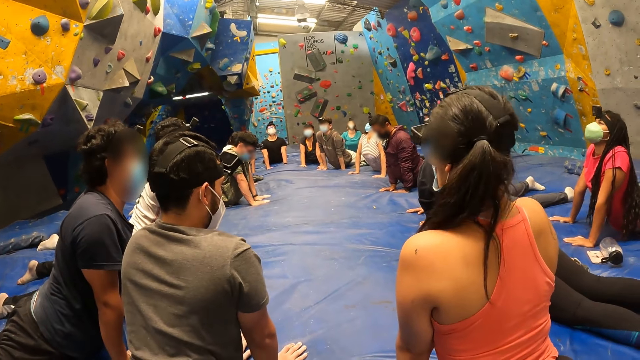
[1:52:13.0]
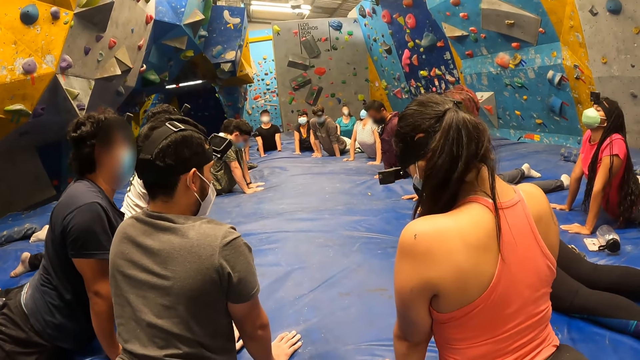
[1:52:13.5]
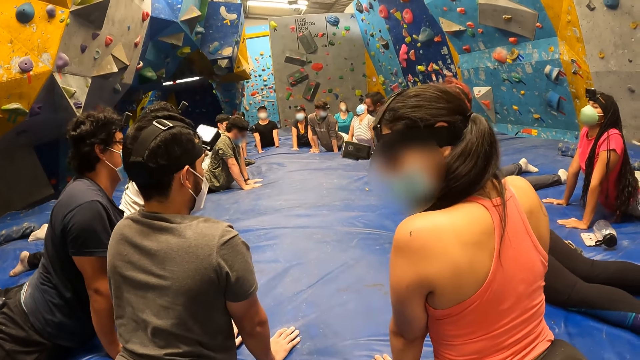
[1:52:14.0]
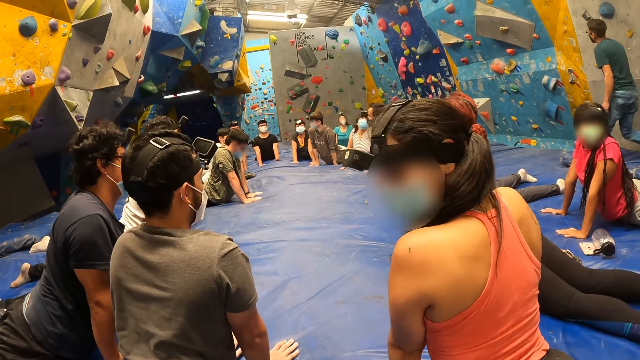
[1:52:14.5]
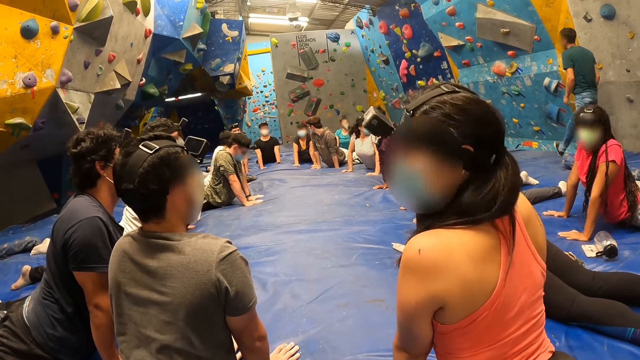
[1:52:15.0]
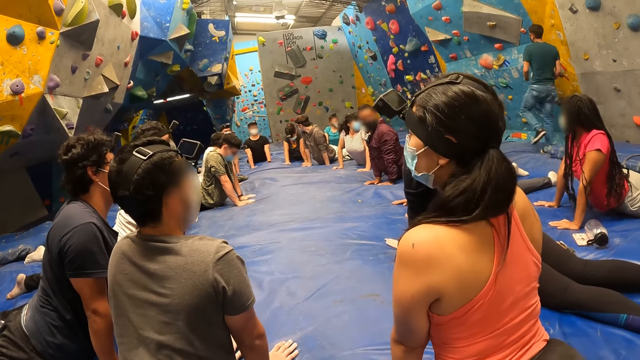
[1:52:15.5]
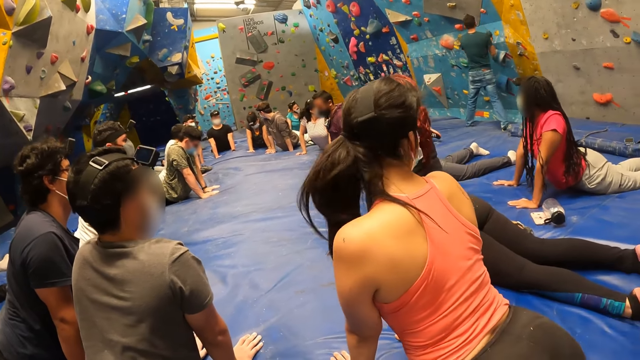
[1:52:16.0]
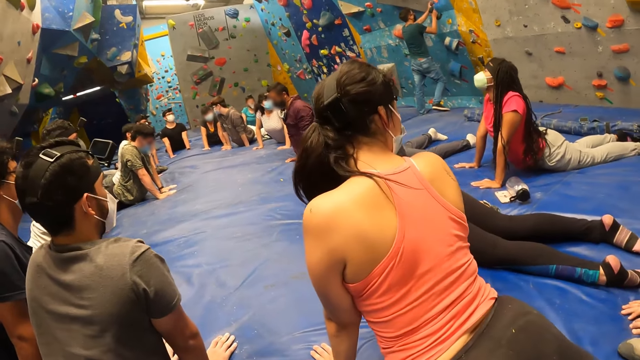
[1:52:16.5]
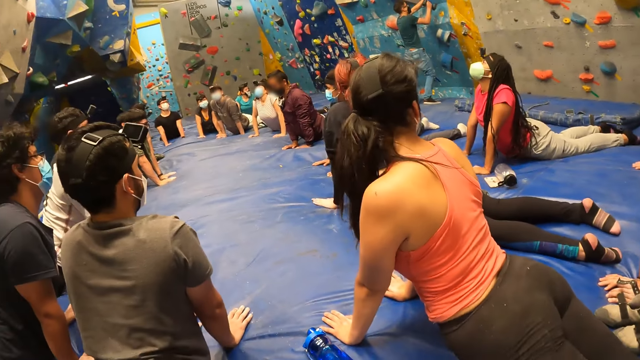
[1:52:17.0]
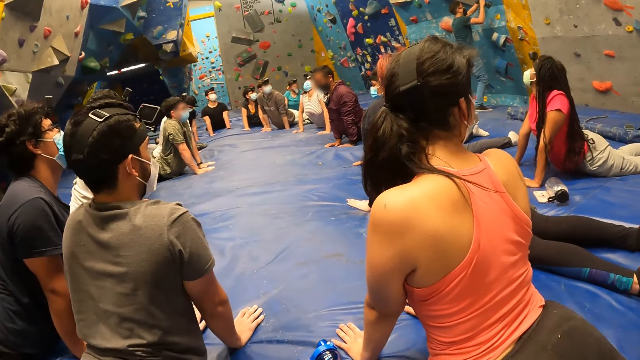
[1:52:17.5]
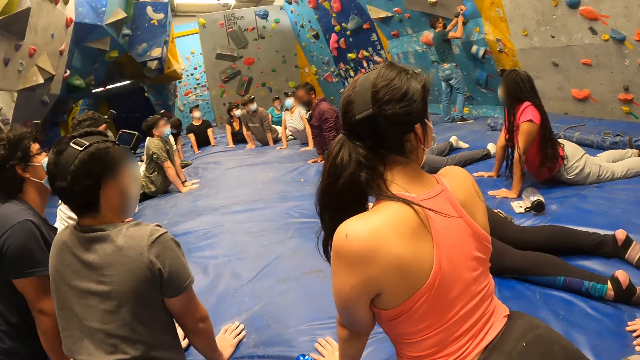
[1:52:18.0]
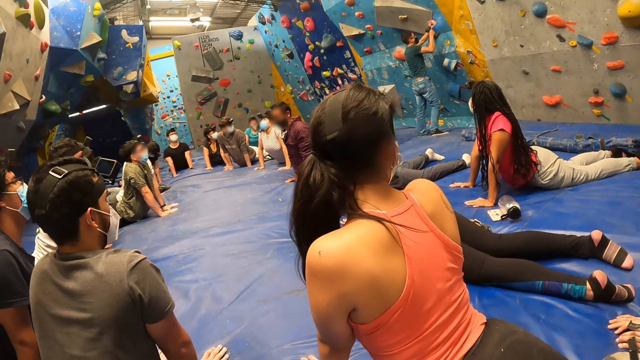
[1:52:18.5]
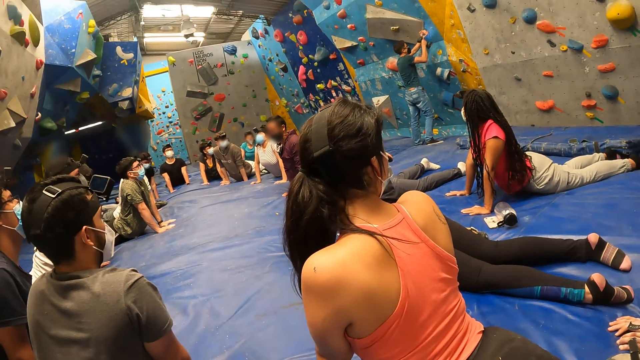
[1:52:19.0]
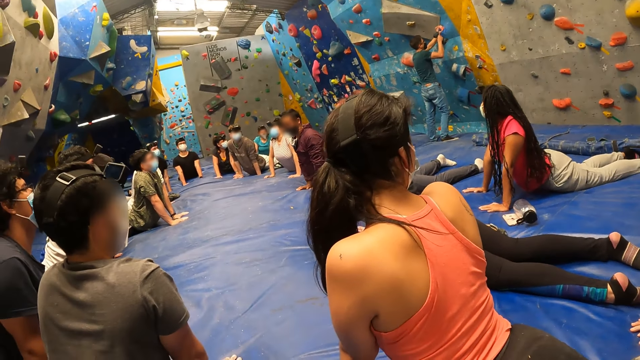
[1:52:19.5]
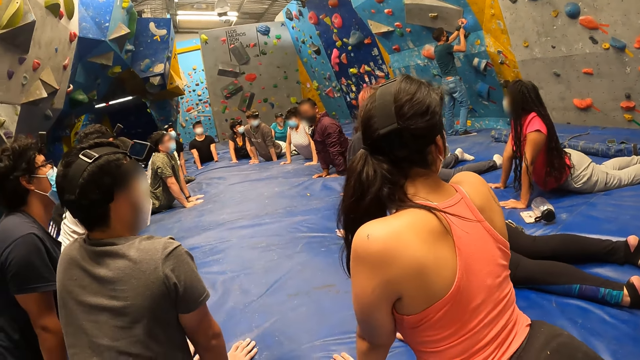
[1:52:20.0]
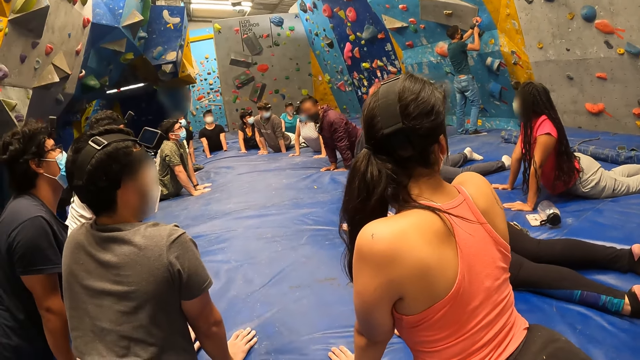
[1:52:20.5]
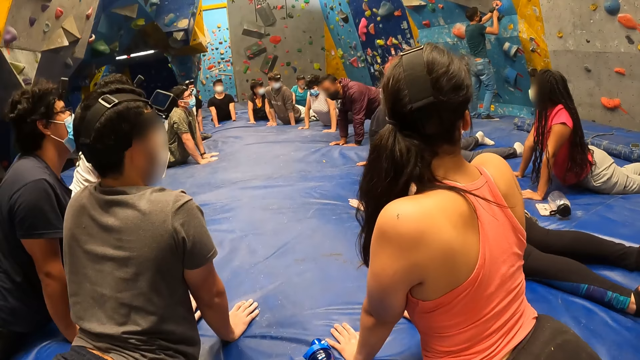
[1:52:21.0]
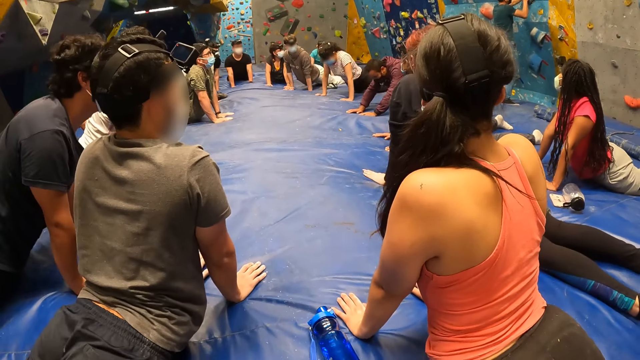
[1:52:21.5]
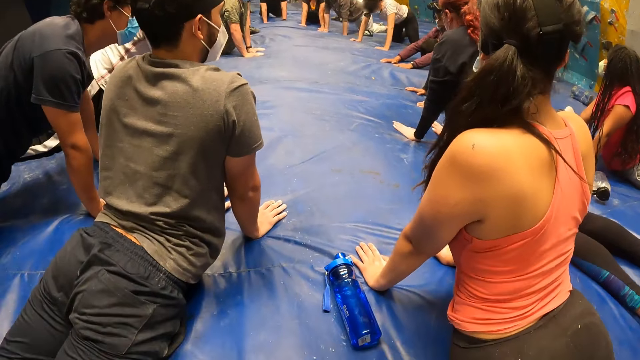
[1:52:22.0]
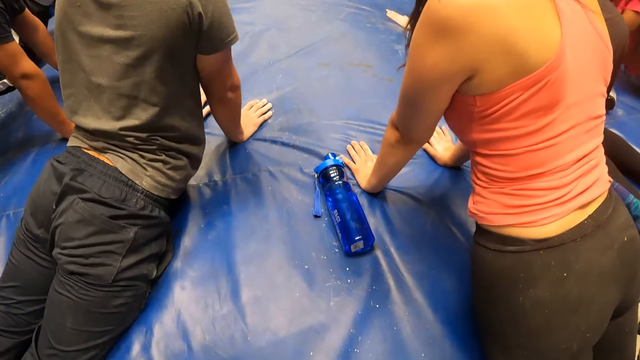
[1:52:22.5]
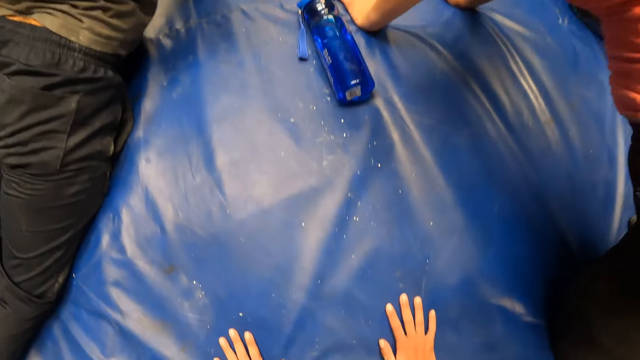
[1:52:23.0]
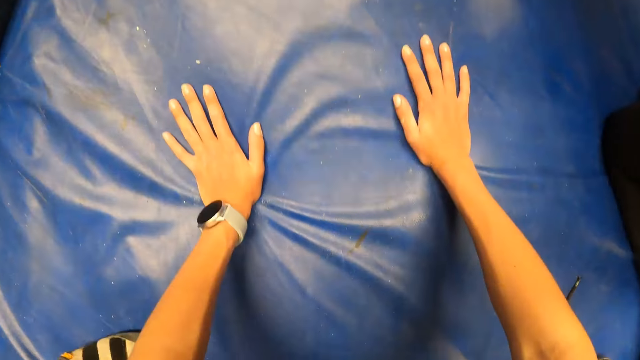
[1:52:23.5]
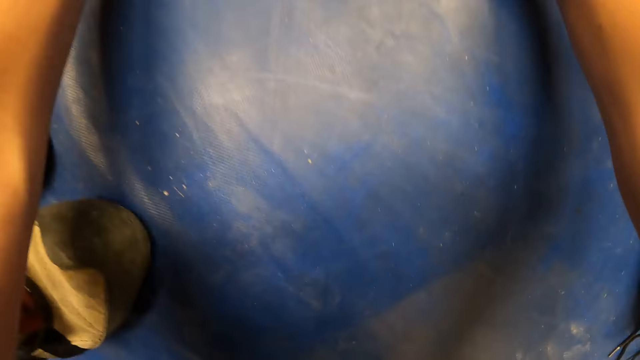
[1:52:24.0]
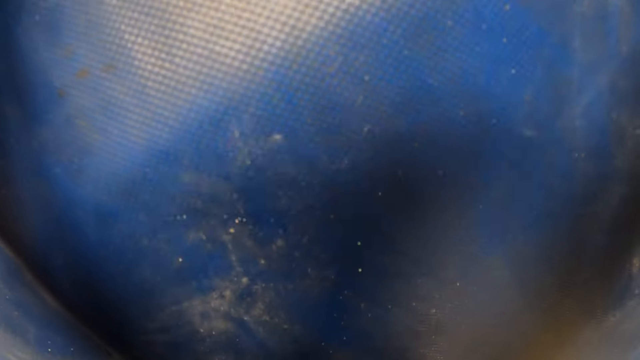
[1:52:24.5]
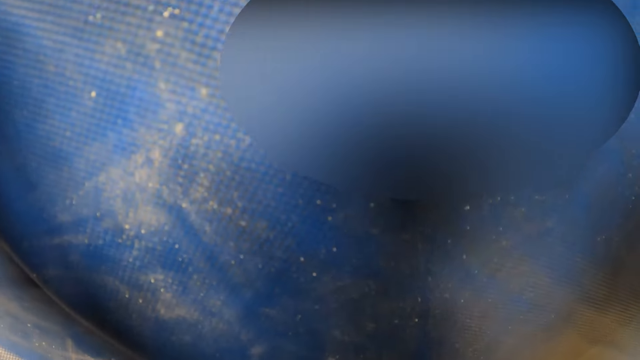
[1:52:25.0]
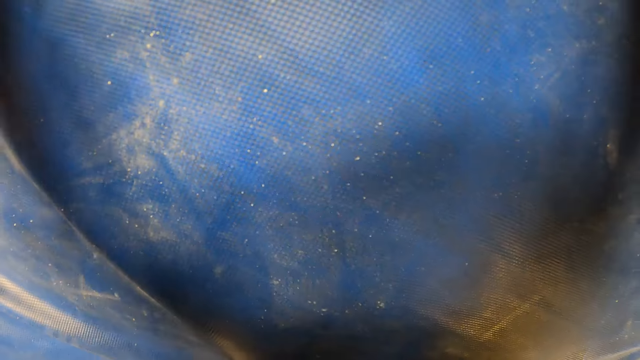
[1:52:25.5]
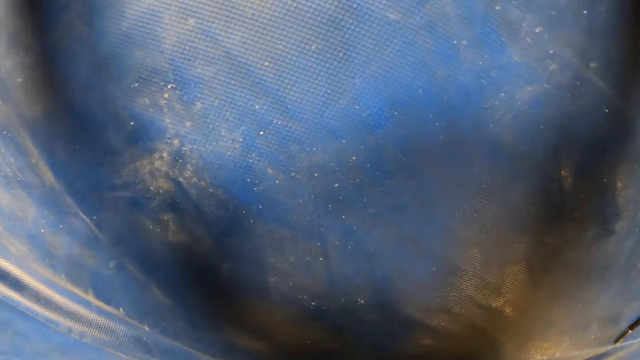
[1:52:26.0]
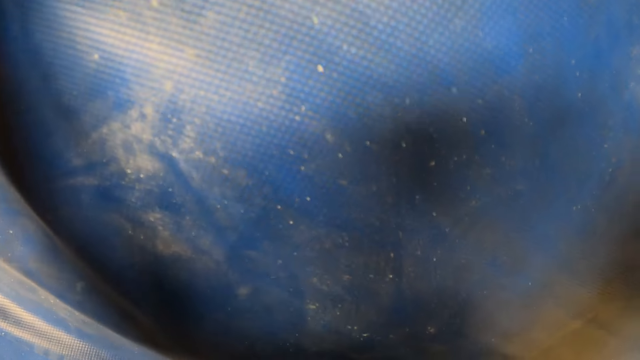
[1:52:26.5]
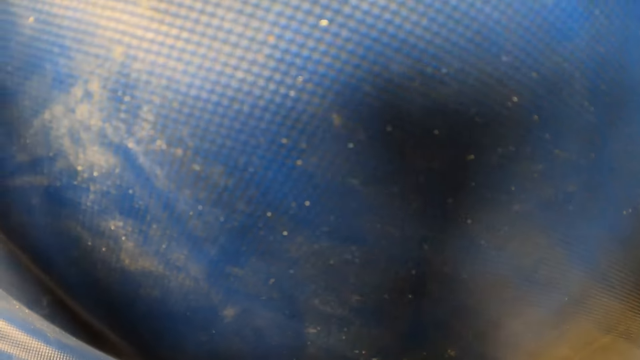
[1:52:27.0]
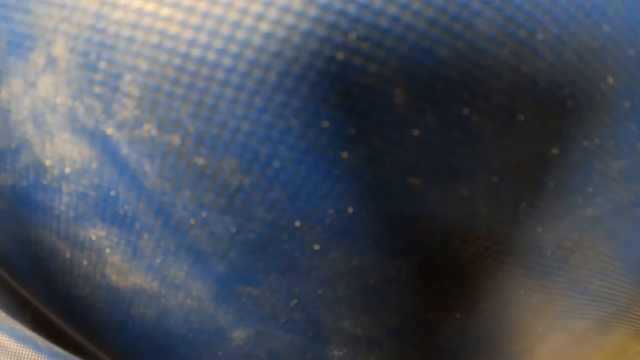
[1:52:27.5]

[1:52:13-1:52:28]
A woman moves on the floor. A man holds a rock on the wall with his left hand. The man drills through the rock with a hand drill in his right hand. Another man touches the wall. The camera wearer exercises with the colleagues. They look at the floor.

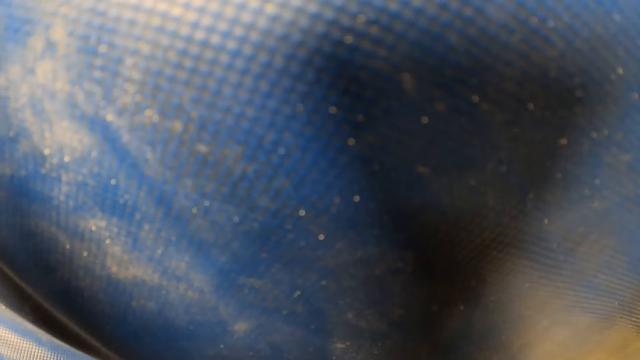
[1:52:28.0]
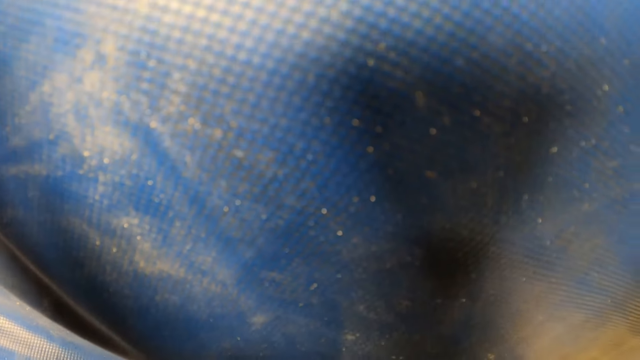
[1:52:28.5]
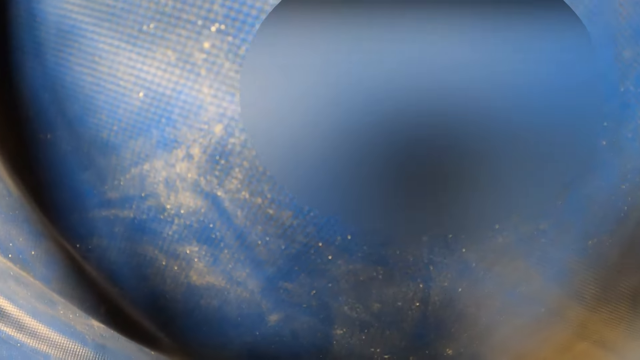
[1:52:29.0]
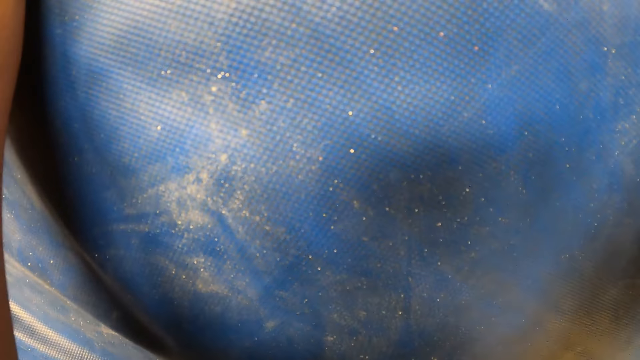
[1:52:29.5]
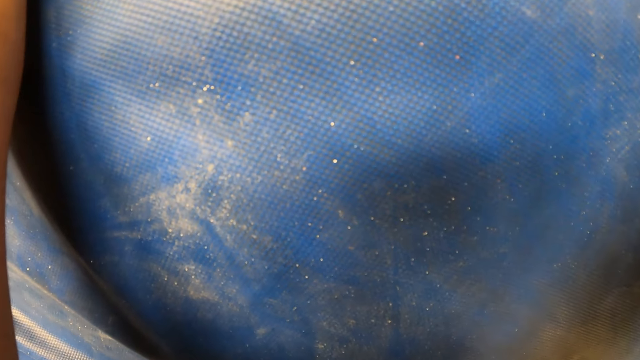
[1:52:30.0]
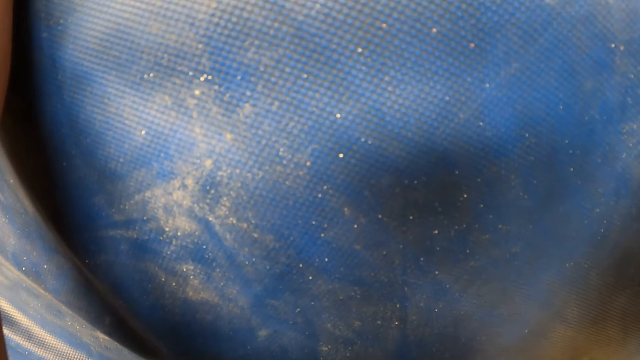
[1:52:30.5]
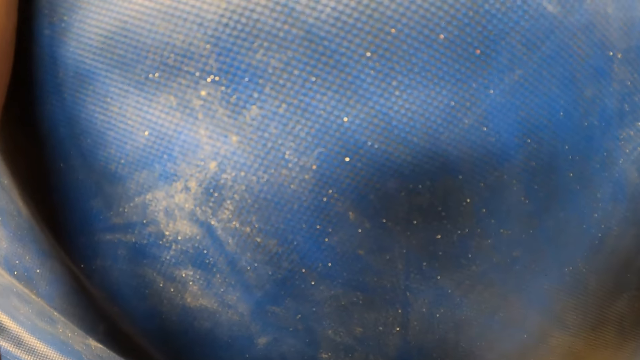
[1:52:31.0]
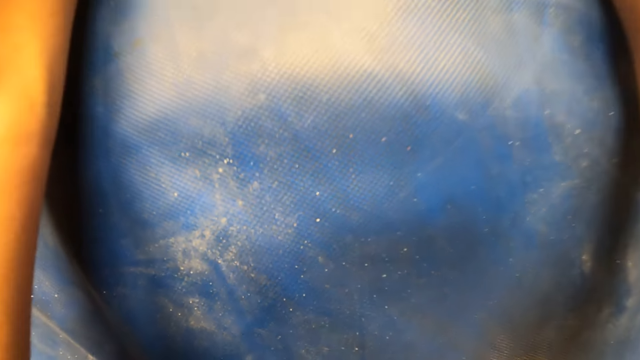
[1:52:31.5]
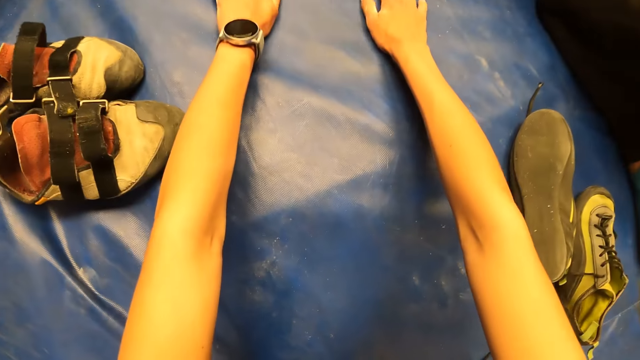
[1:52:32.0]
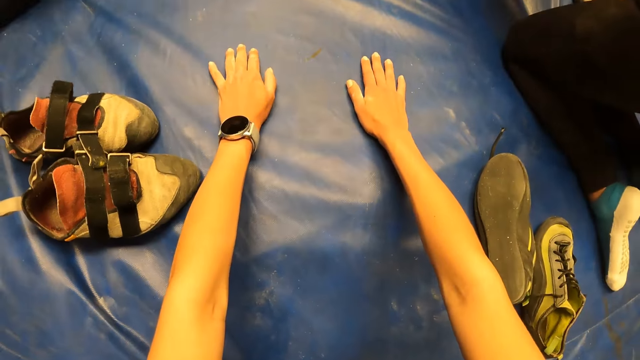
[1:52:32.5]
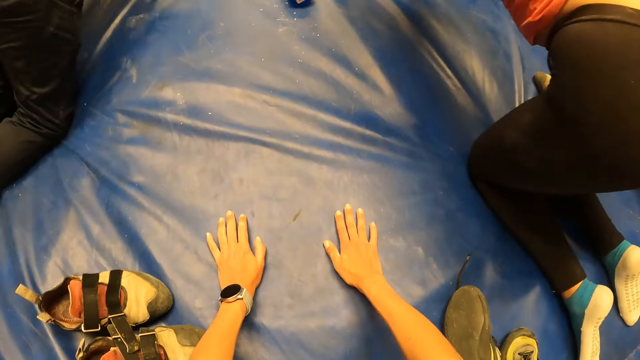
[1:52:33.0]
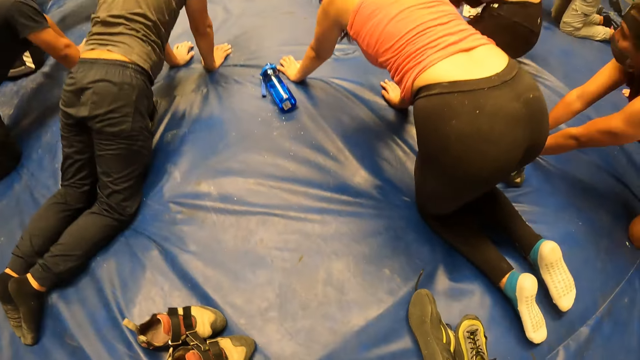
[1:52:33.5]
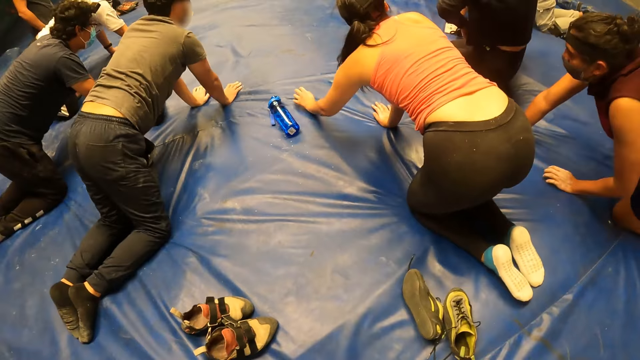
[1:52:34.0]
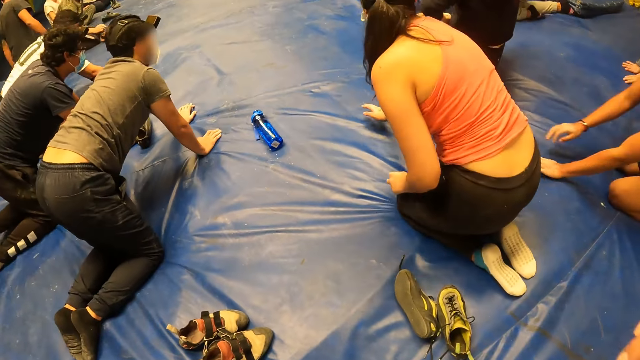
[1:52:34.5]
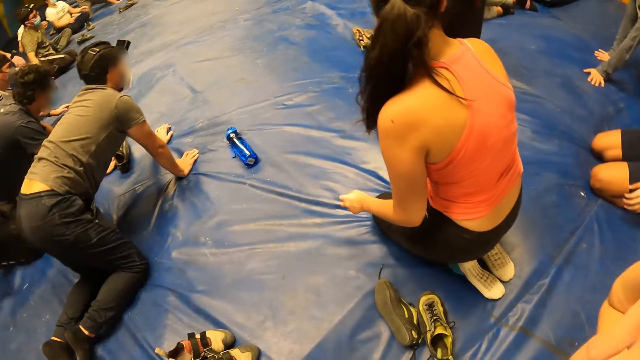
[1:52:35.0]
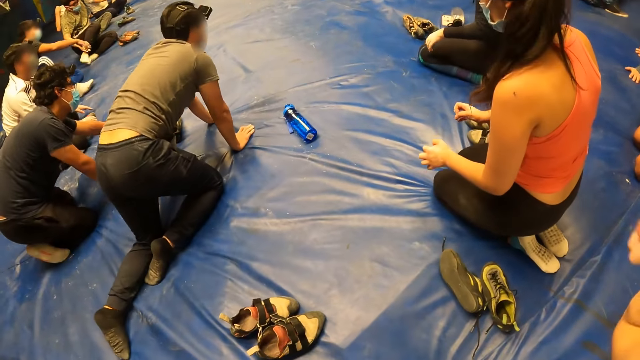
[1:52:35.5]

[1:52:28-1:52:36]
The camera wearer moves upwards from the floor. A woman moves backwards.
